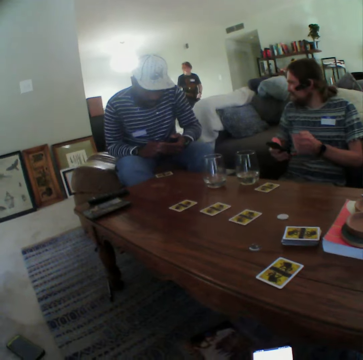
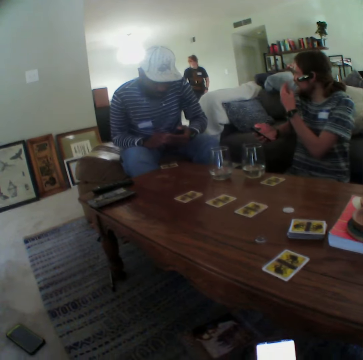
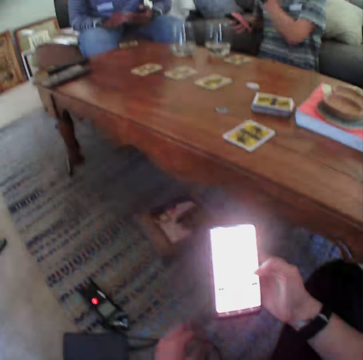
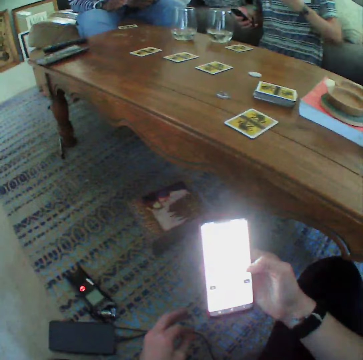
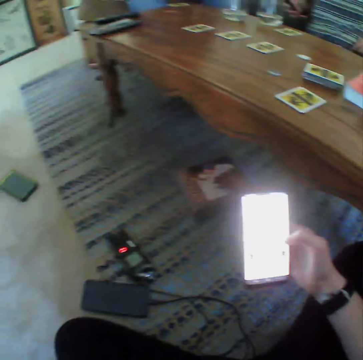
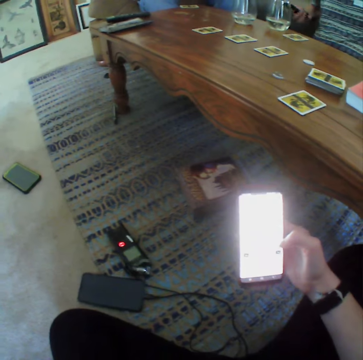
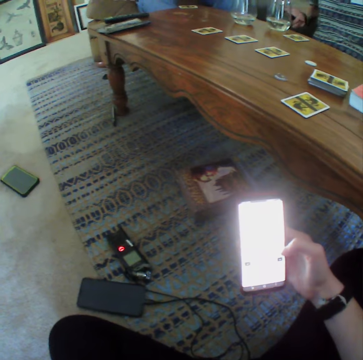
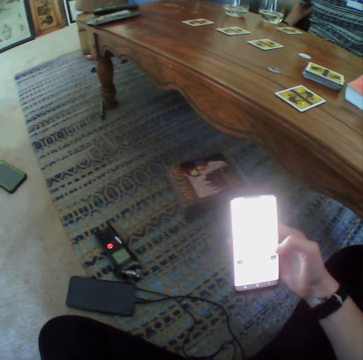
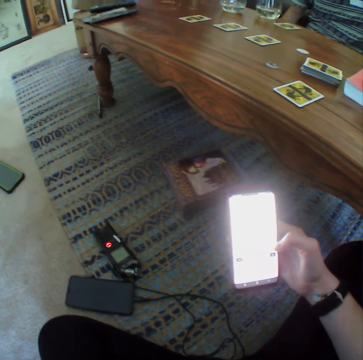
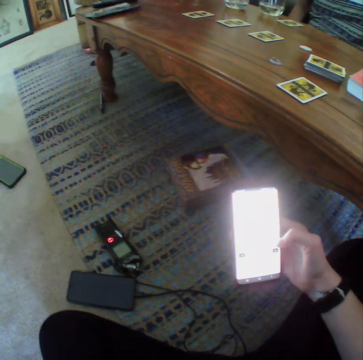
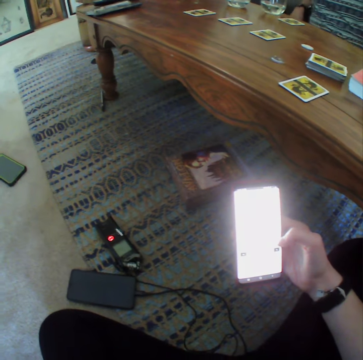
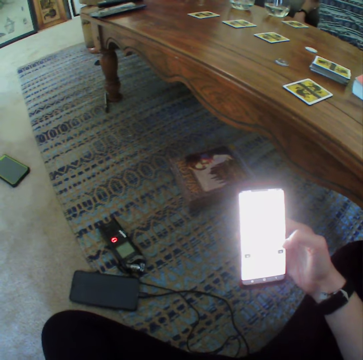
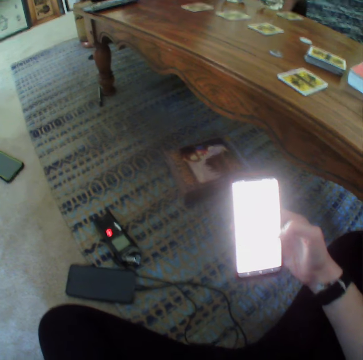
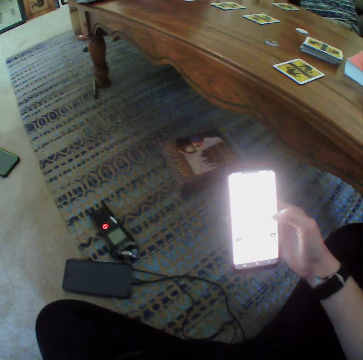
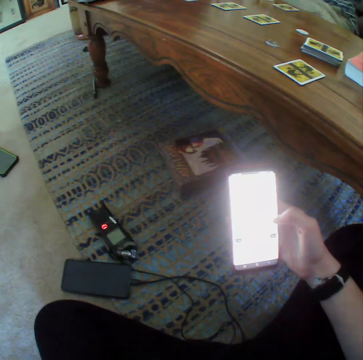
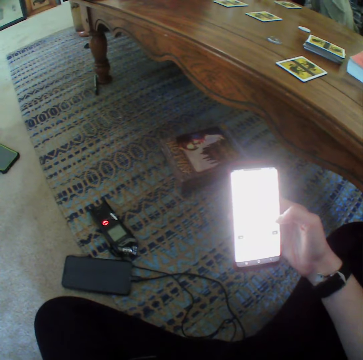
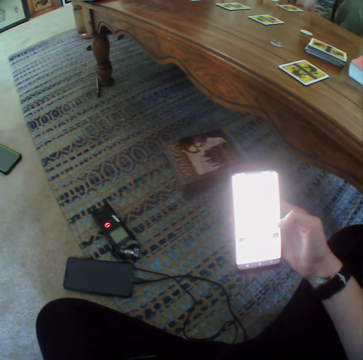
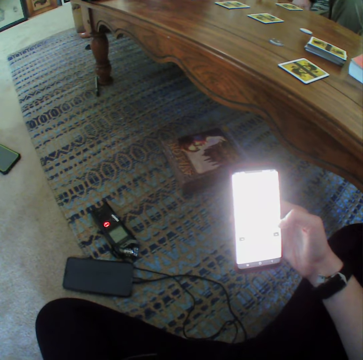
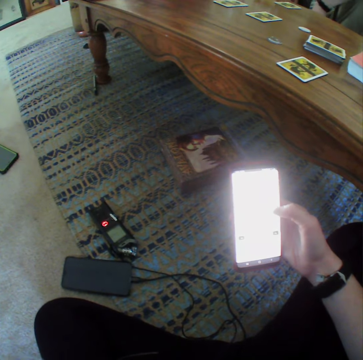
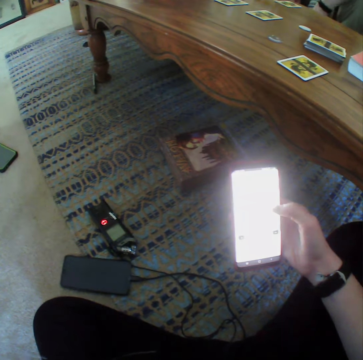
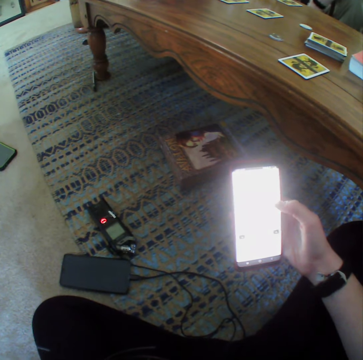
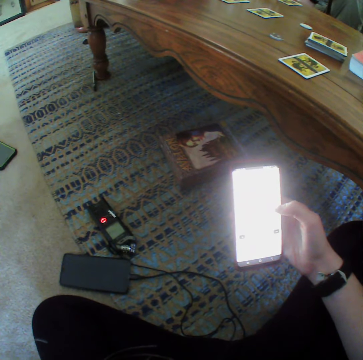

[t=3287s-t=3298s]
The camera wearer looks at the phone.

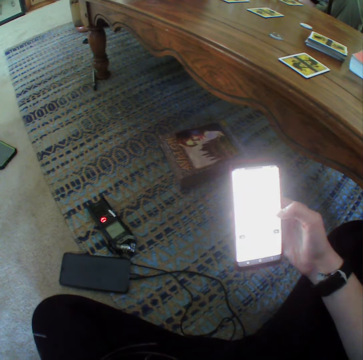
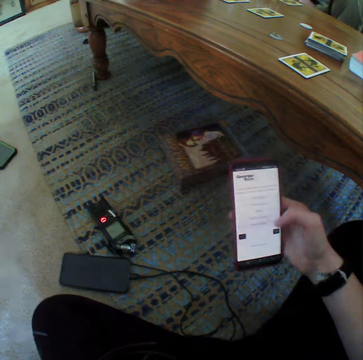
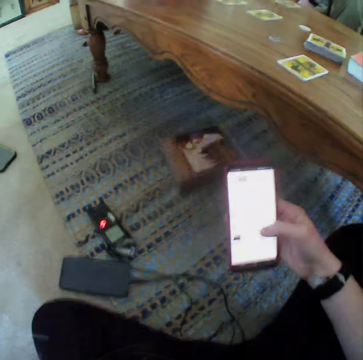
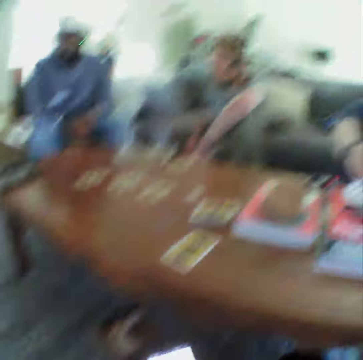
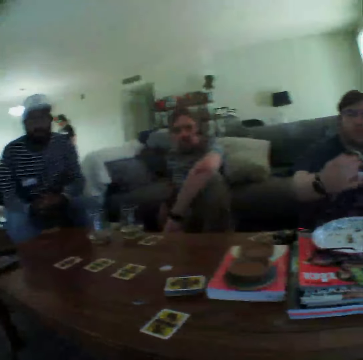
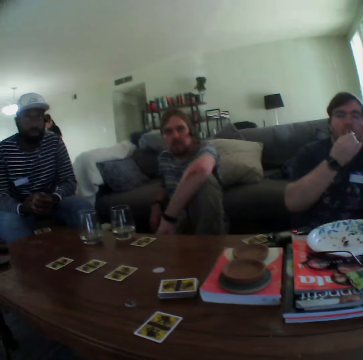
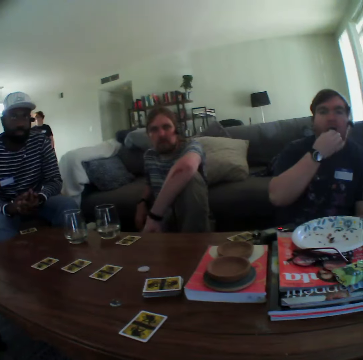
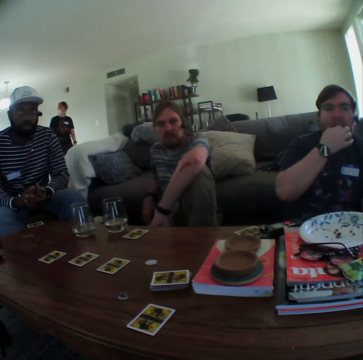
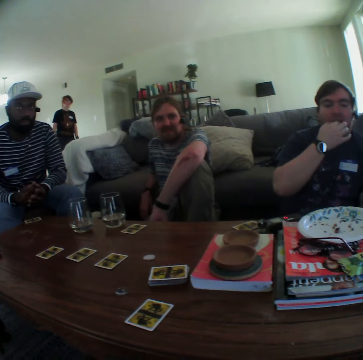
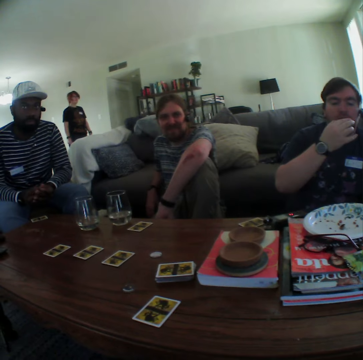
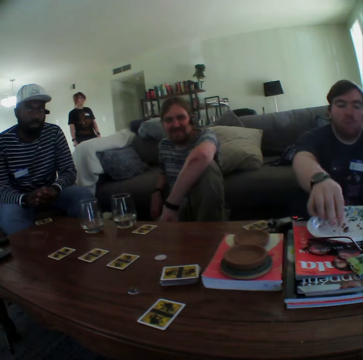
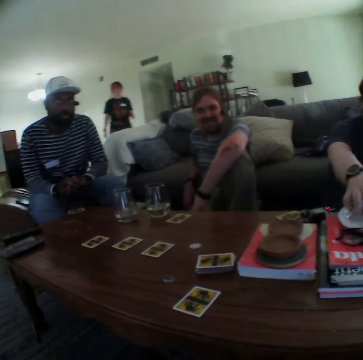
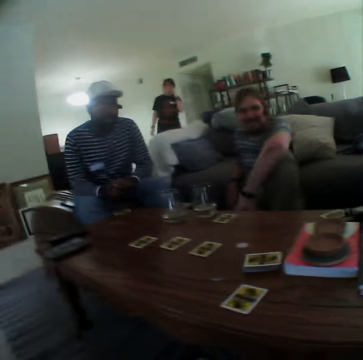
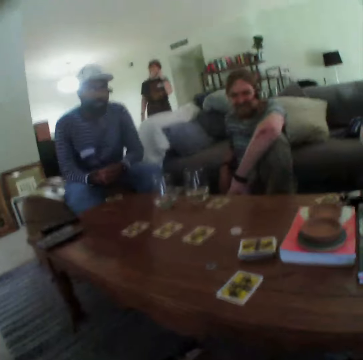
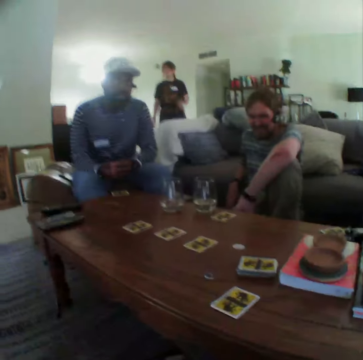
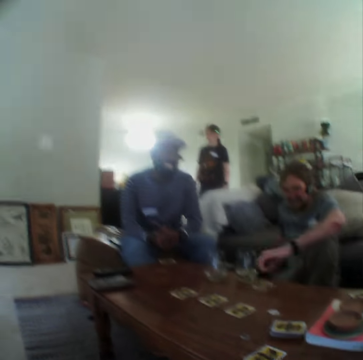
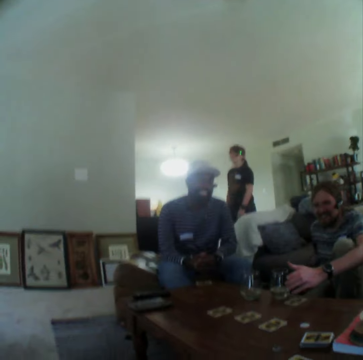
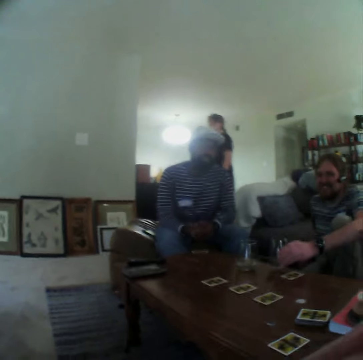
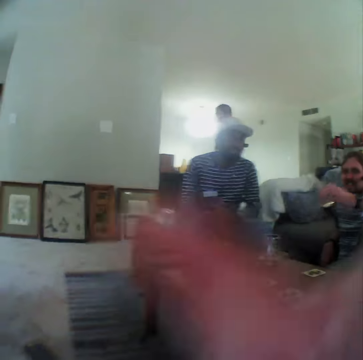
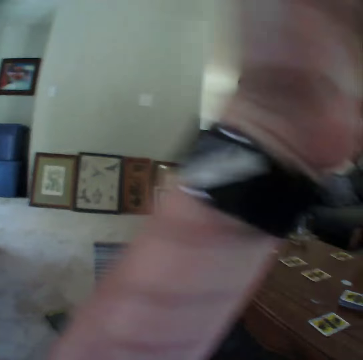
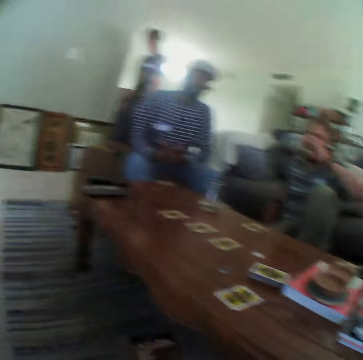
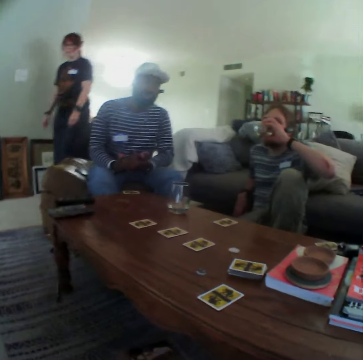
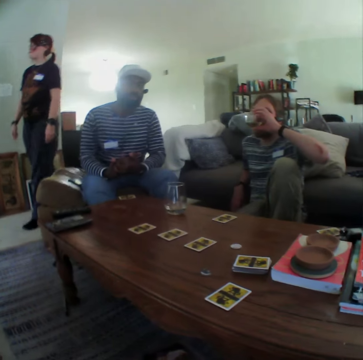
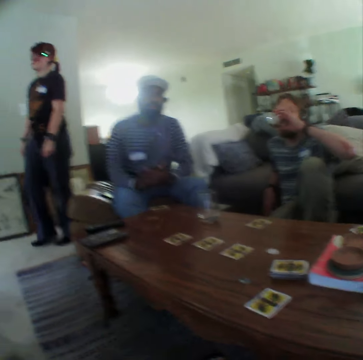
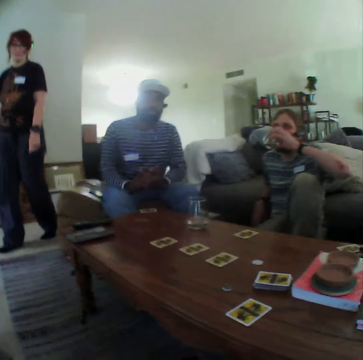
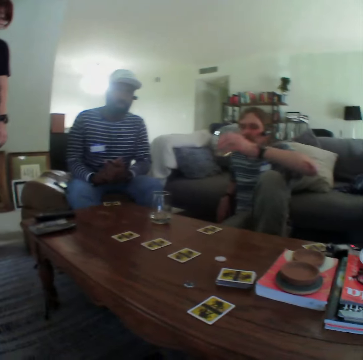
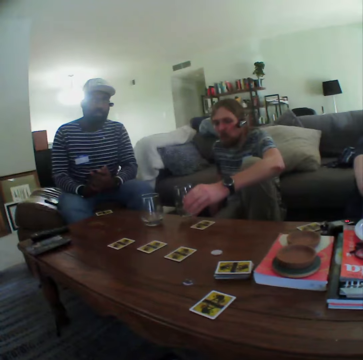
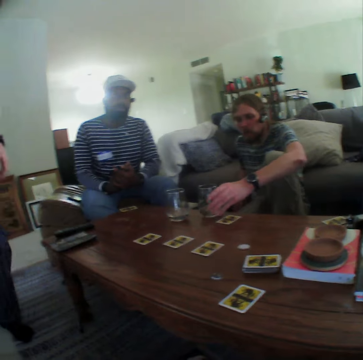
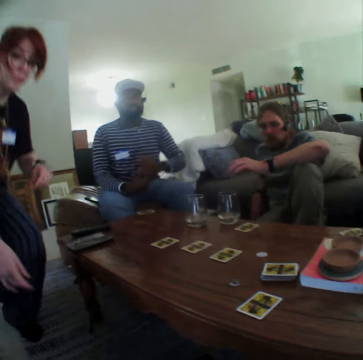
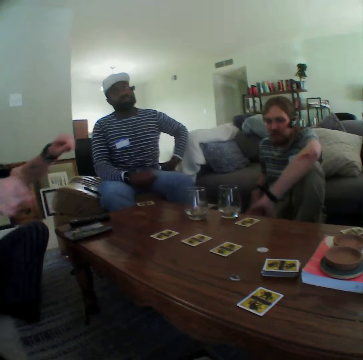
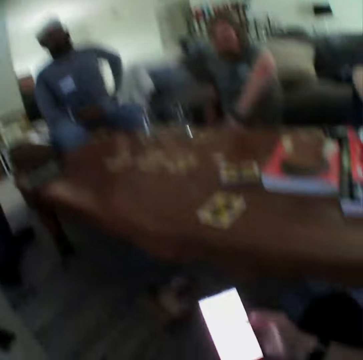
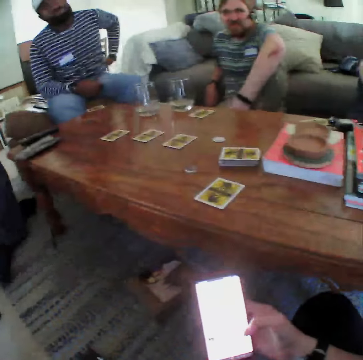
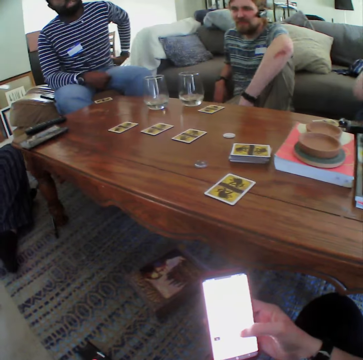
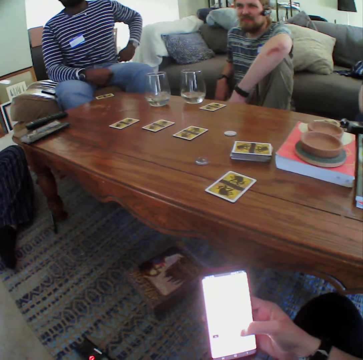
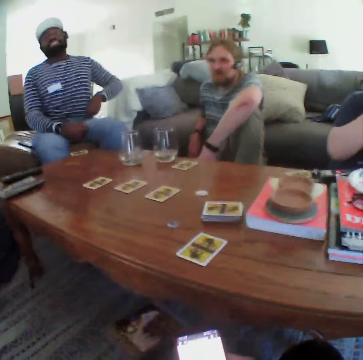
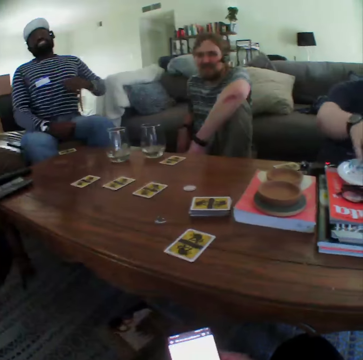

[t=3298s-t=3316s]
A man eats a piece of cake. A lady walks. Another man talks. A third man picks up a glass of water on the table. The camera wearer moves their left hand. The third man drinks the water and places the glass of water on the table. The lady sits on the floor. The camera wearer looks at the phone.

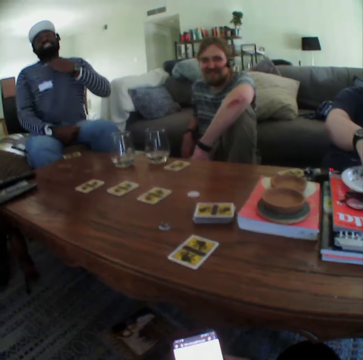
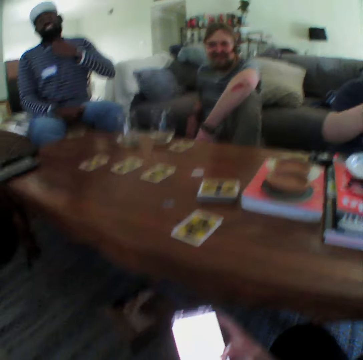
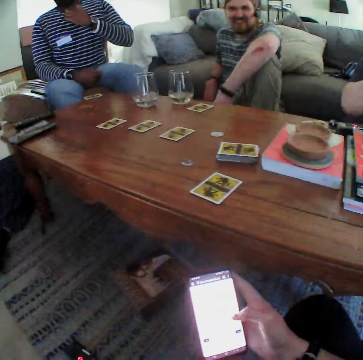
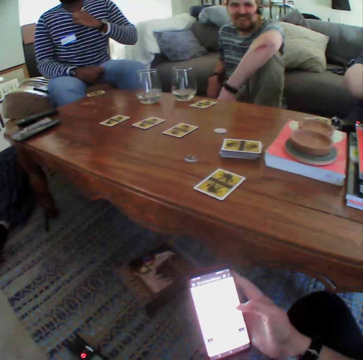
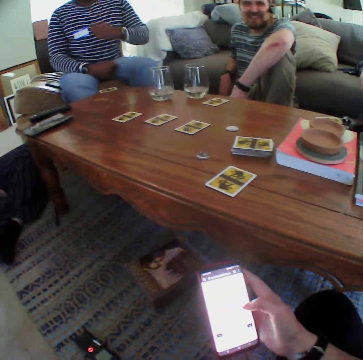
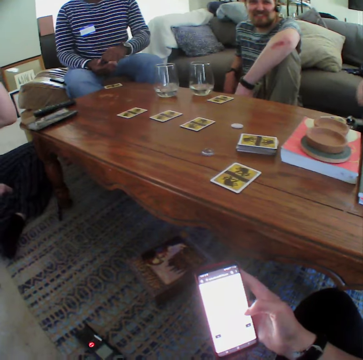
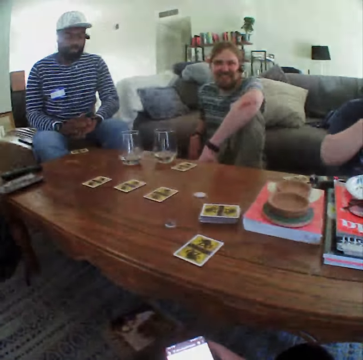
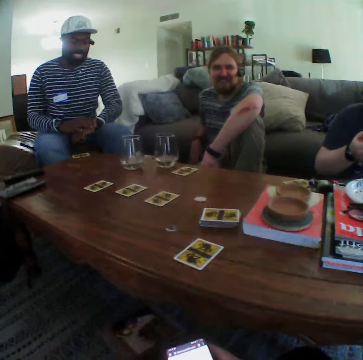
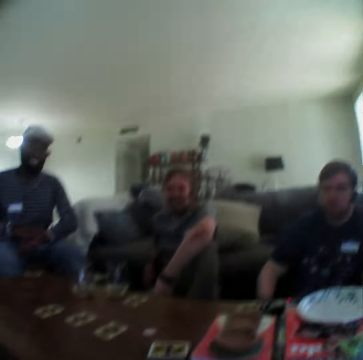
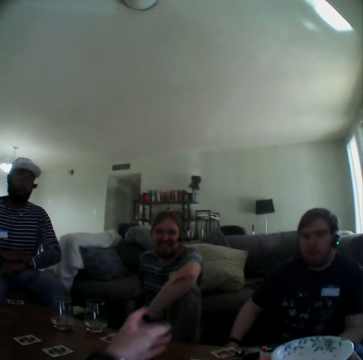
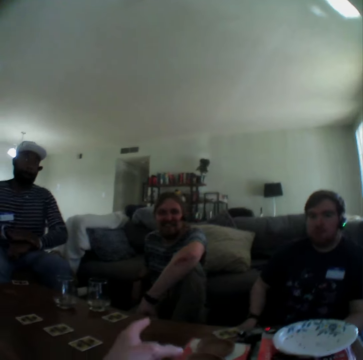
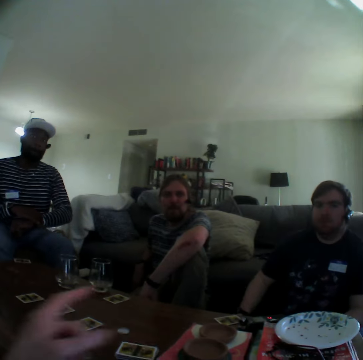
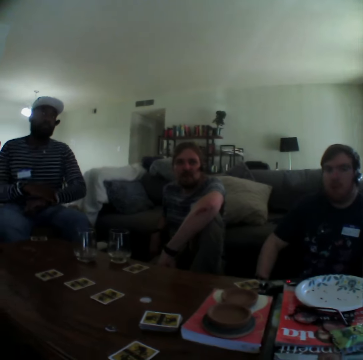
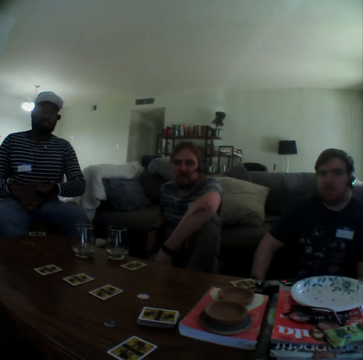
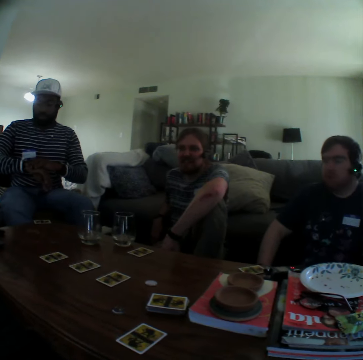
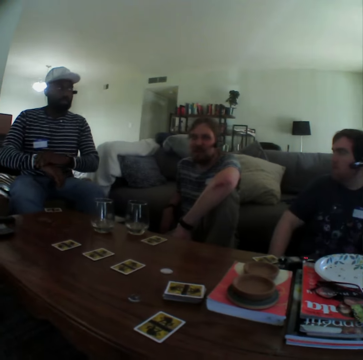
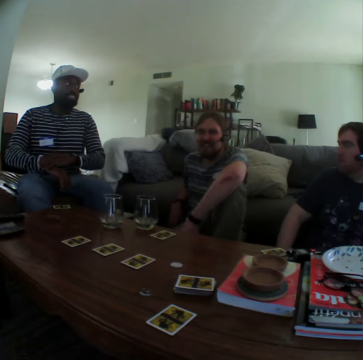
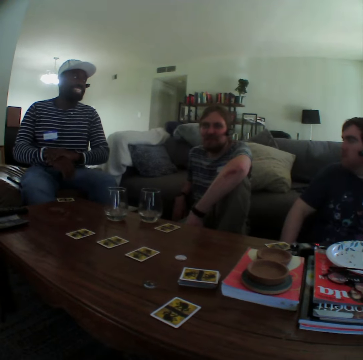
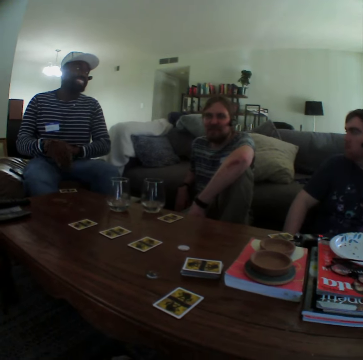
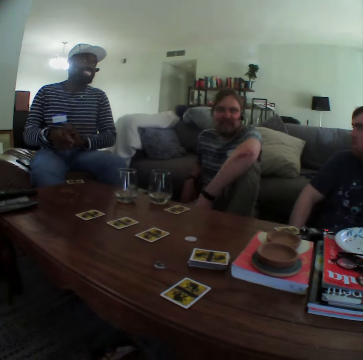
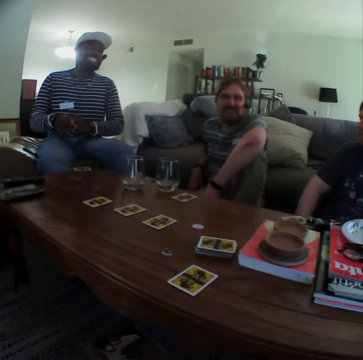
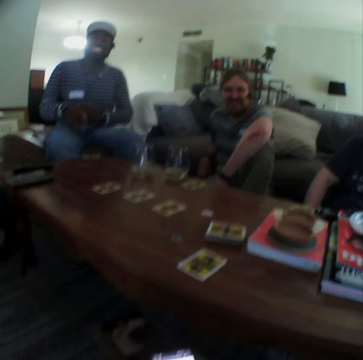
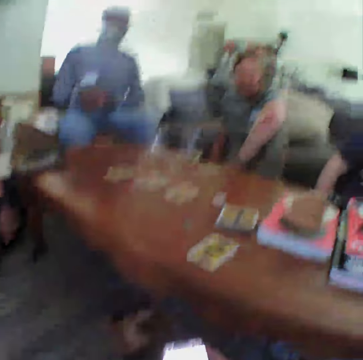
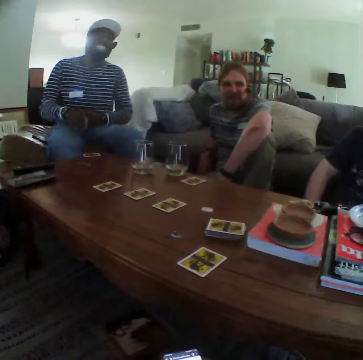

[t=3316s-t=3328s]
The camera wearer speaks with gestures. A man looks at the watch and talks. Another man talks.
